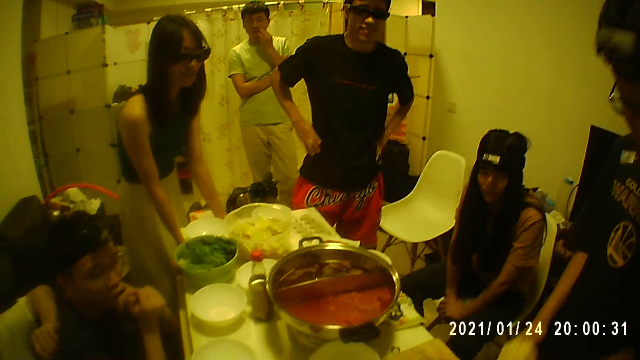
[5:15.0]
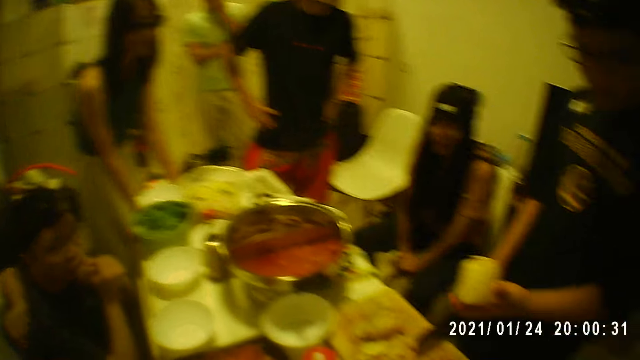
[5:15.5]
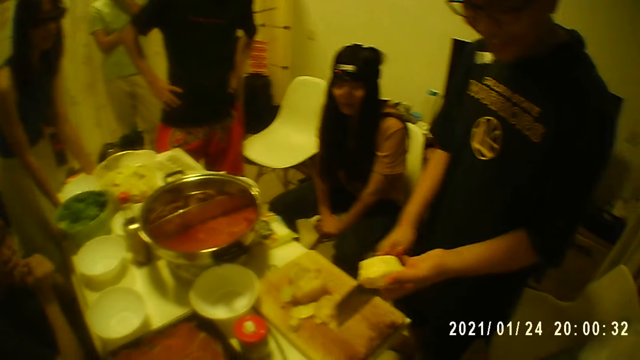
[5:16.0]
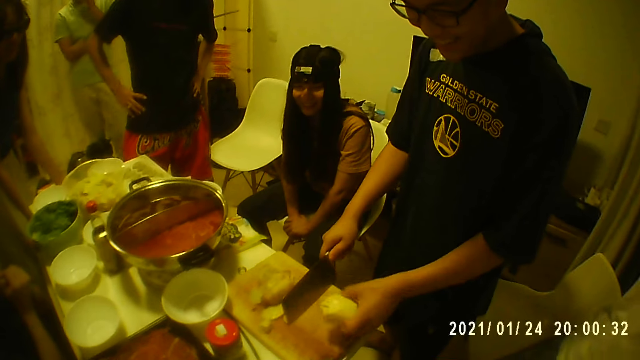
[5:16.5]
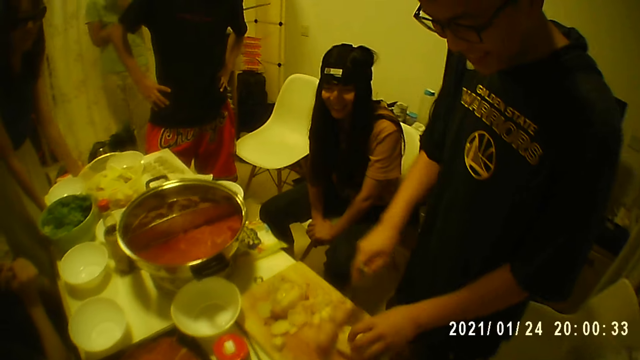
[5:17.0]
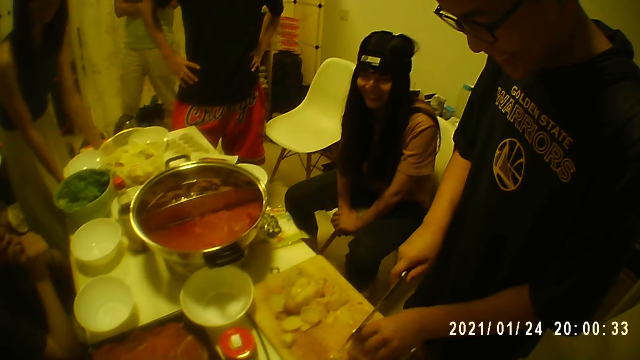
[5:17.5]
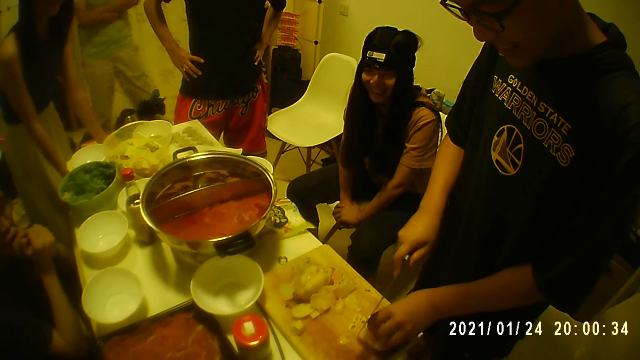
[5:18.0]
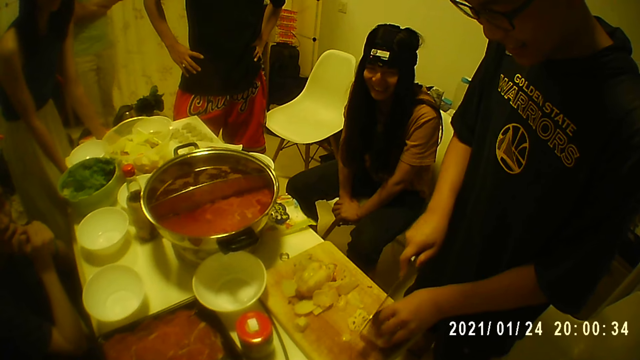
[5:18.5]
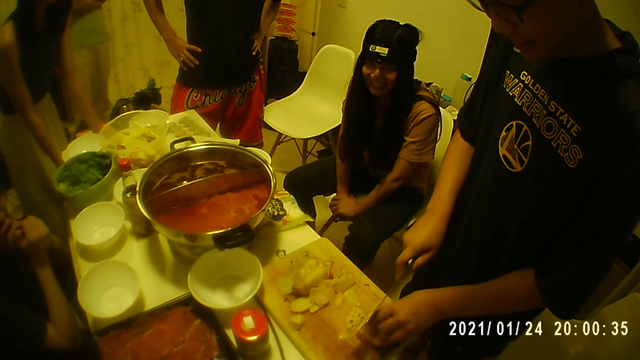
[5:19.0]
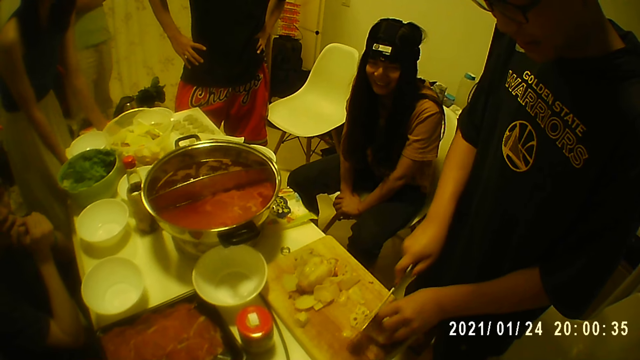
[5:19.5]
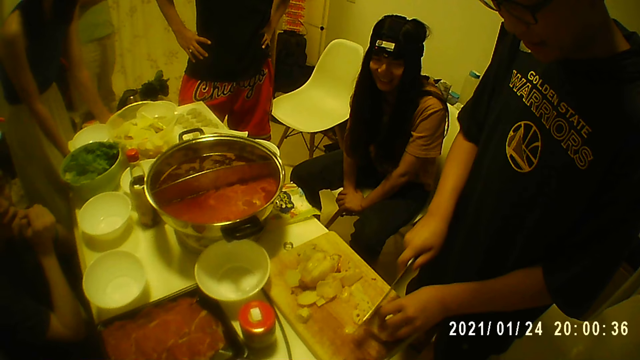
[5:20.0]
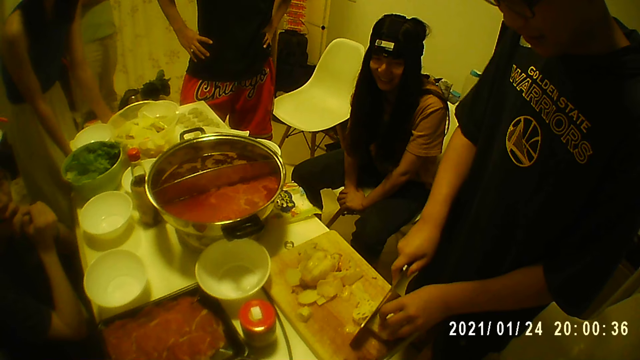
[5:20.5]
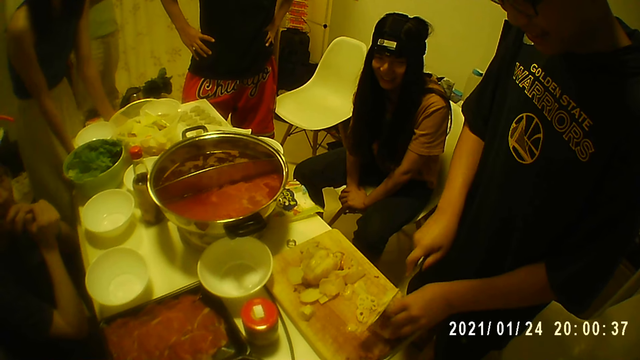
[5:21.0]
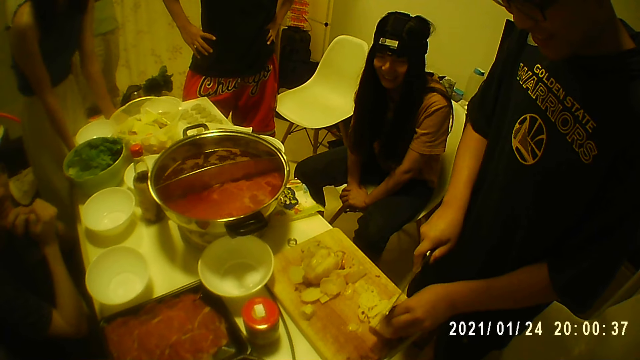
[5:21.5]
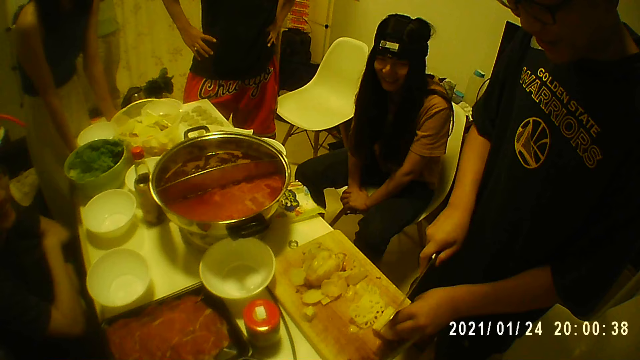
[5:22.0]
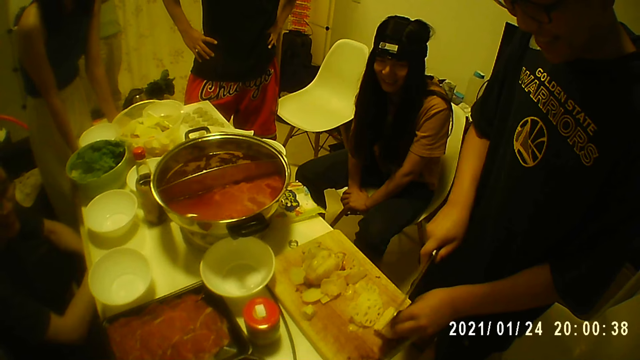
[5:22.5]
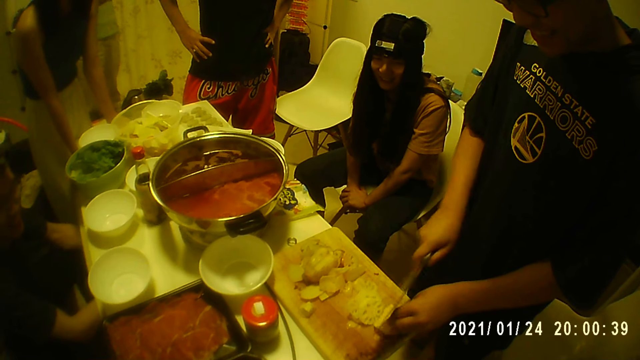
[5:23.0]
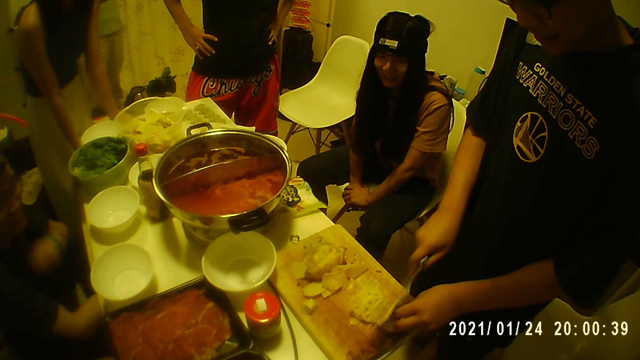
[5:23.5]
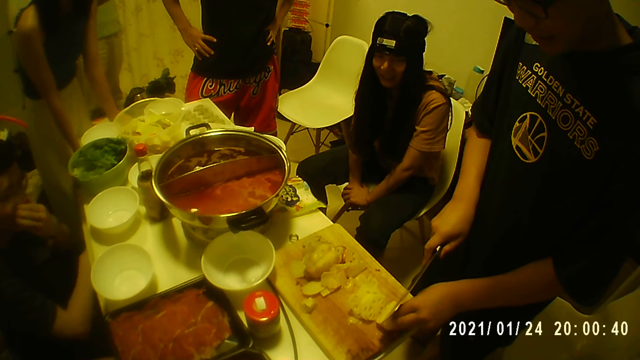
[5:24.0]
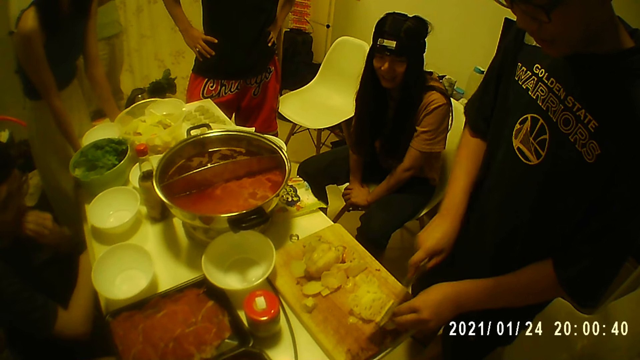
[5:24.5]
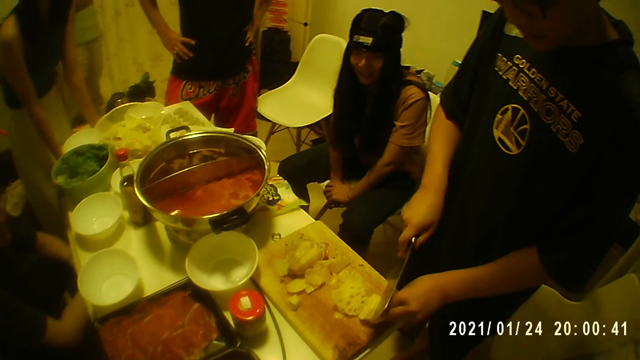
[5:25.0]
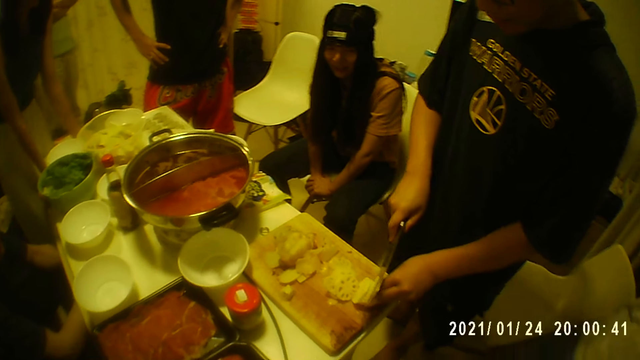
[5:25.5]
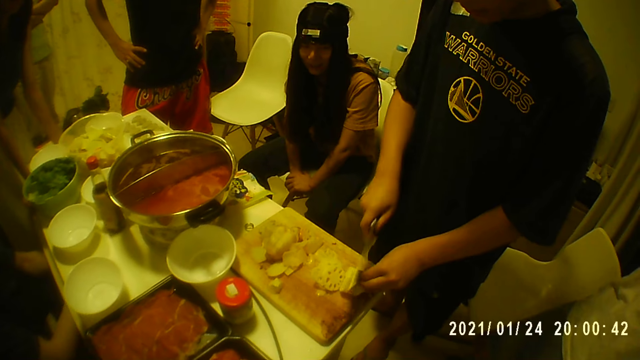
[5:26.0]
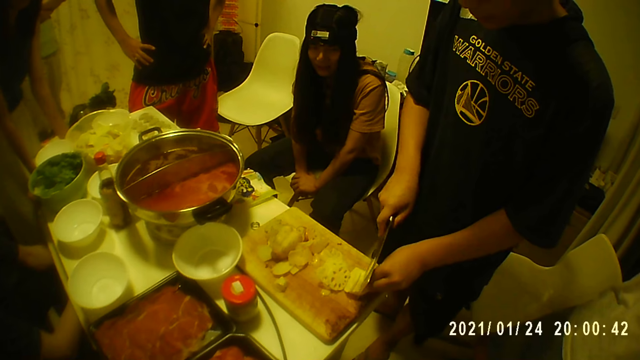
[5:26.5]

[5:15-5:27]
The man holds the lotus root with his left hand. The man lifts a fruit on the chopping board. The man places the lotus root on the chopping board with his left hand and slices the lotus root on the chopping board with the knife in his right hand. A woman interacts with the group of people and the camera wearer. Another man touches his face with his left hand.

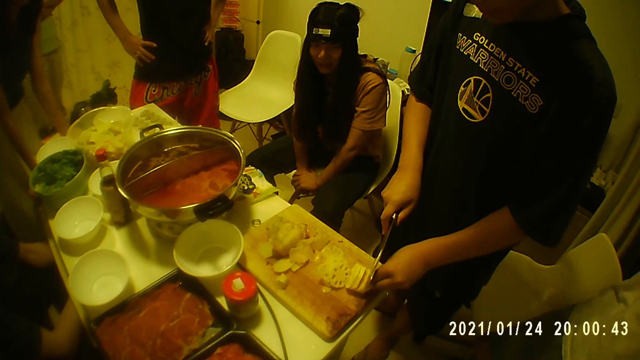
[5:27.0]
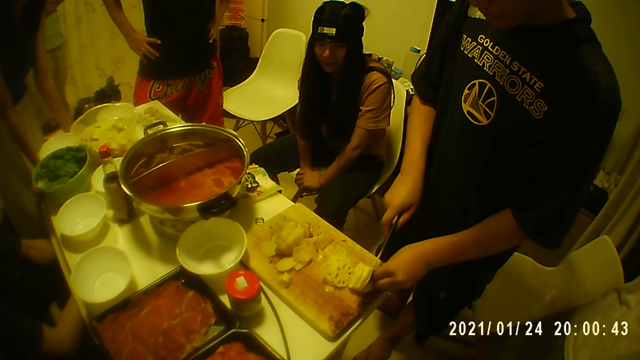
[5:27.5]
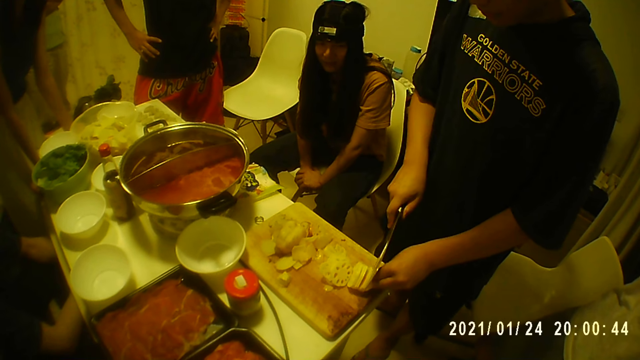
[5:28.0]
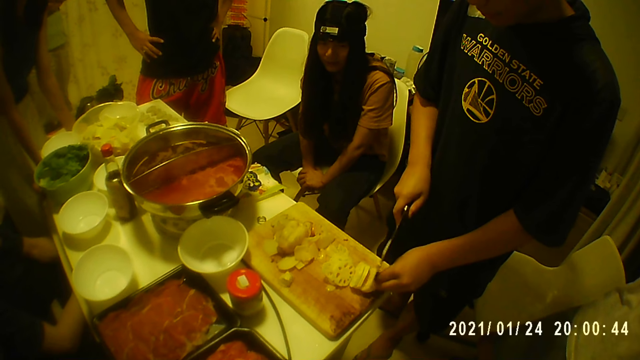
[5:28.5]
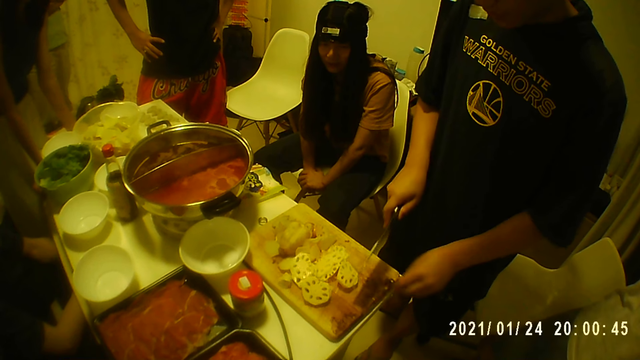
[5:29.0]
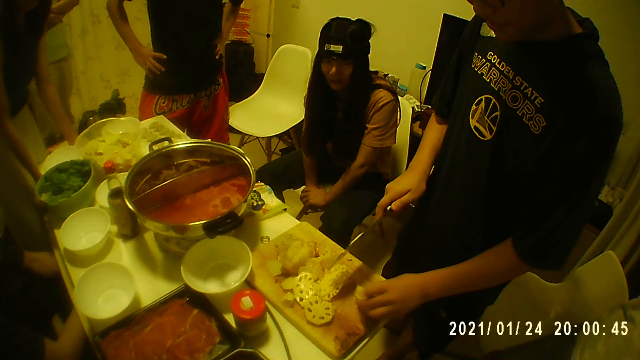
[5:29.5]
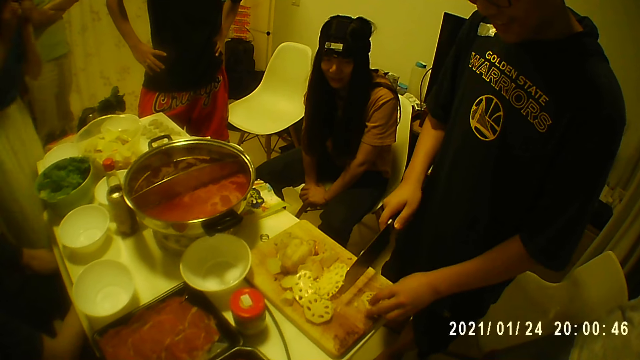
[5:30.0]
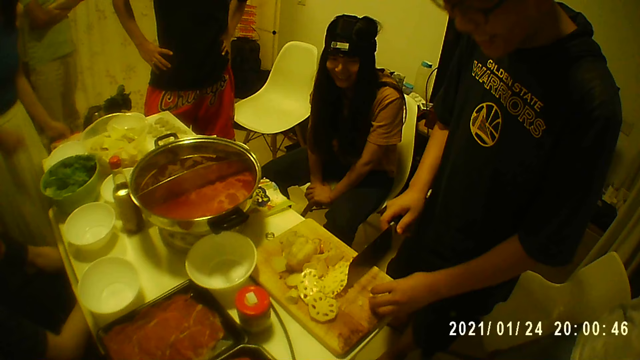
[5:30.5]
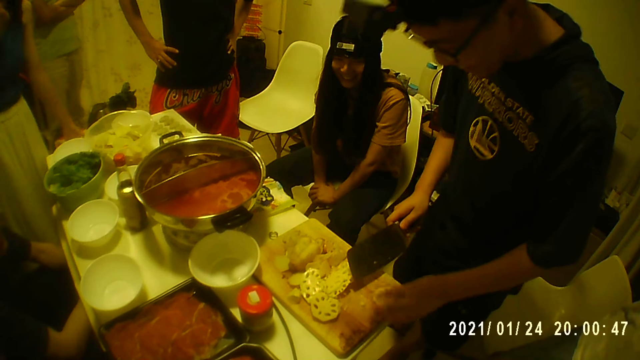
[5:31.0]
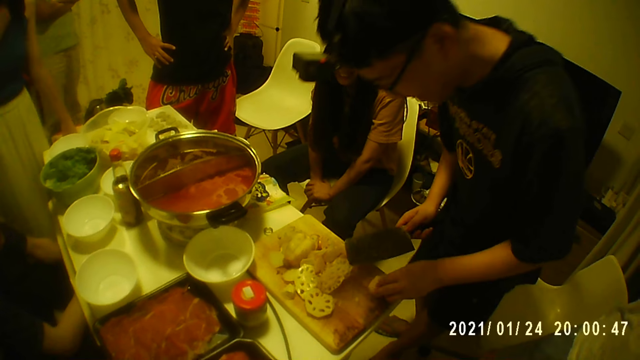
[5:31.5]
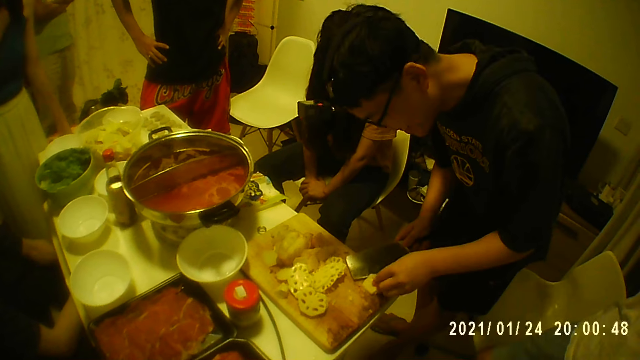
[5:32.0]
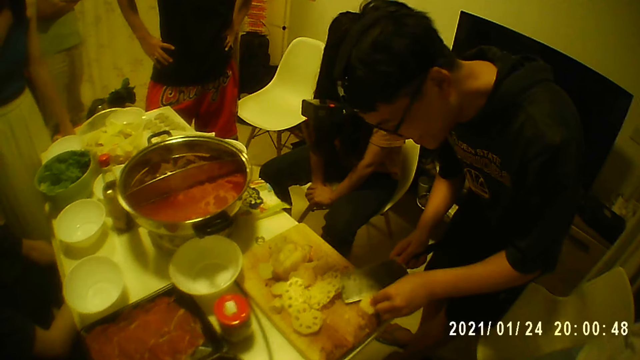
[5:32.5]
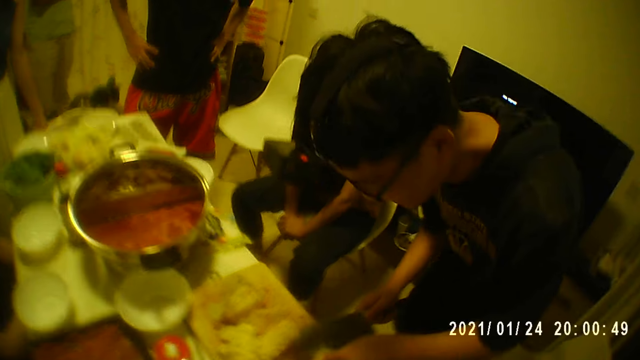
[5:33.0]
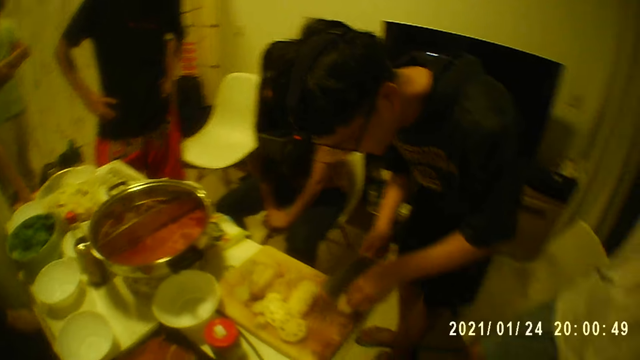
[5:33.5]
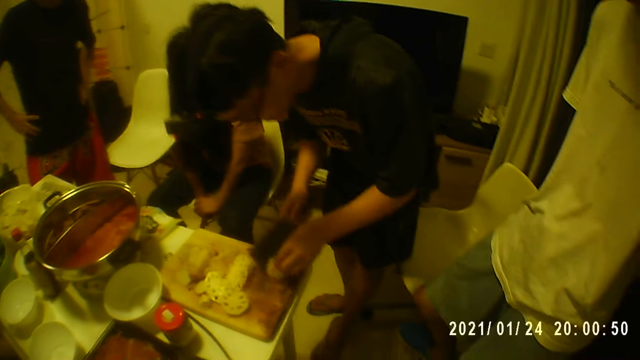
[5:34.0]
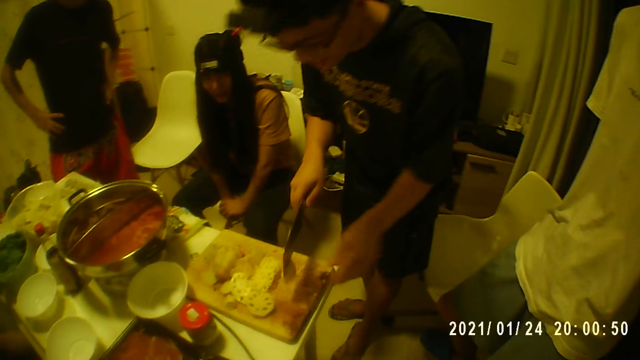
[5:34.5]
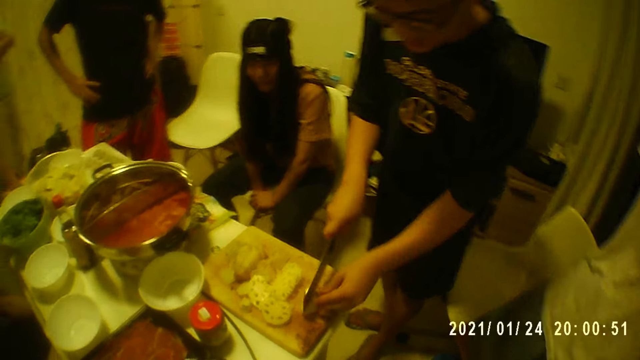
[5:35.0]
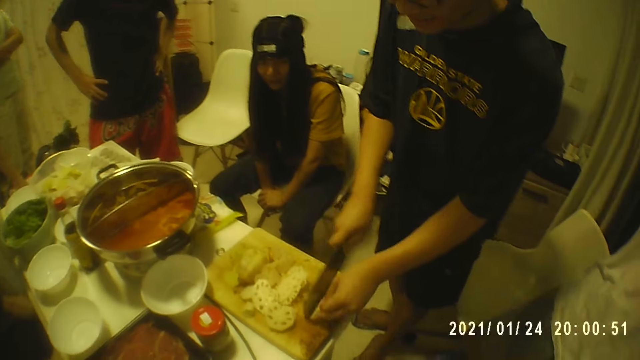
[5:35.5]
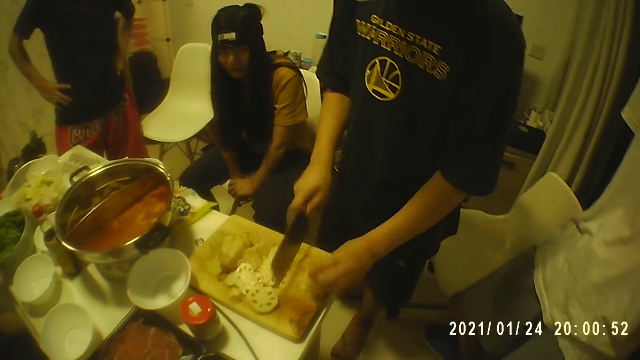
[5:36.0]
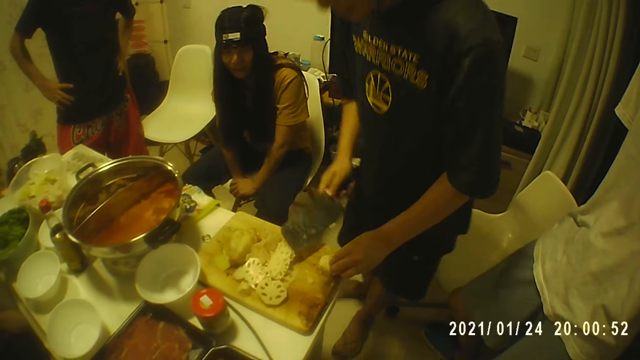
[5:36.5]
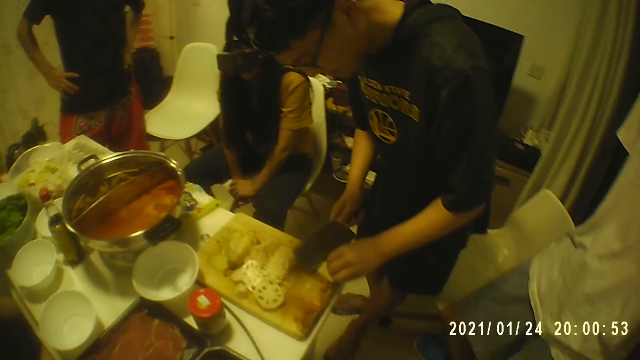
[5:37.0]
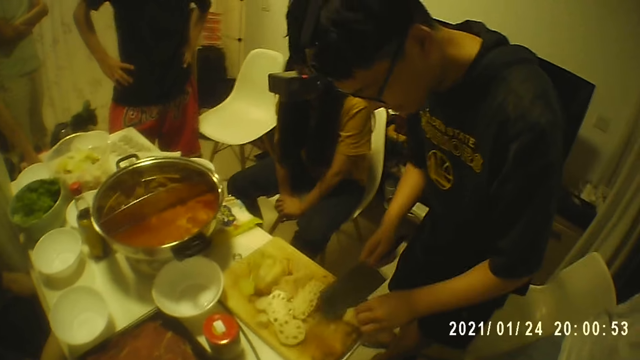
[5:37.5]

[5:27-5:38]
The man moves a slice of the lotus root on the chopping board with his left hand. The woman interacts with the group of people and the camera wearer. The woman holds the table with her left hand. The man slices the slice of lotus root on the chopping board with the knife in his right hand. The man picks up the slice of lotus root from the chopping board with both hands, holds the slice of lotus root with the knife in his right hand, hits the slice of lotus root on the chopping board with the knife in his right hand, and holds the slice of lotus root on the chopping board with his left hand. The man picks up the slice of lotus root from the chopping board with his left hand, places the slice of lotus root on the chopping board with his left hand, and slices the slice of lotus root on the chopping board with the knife in his right hand.
